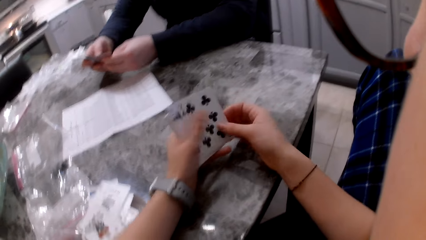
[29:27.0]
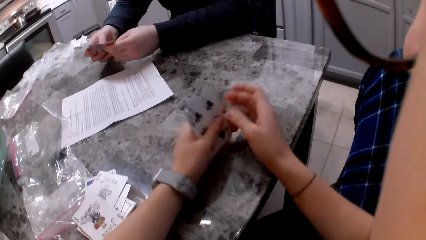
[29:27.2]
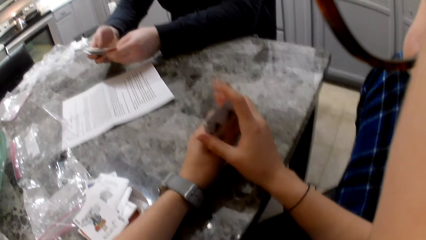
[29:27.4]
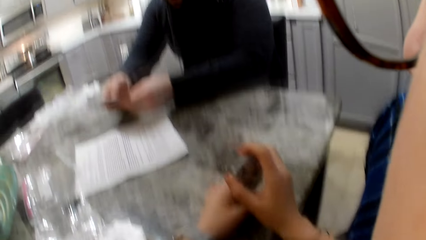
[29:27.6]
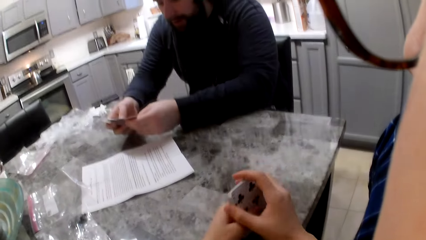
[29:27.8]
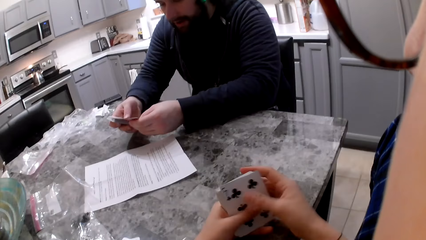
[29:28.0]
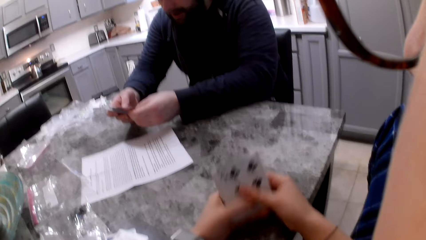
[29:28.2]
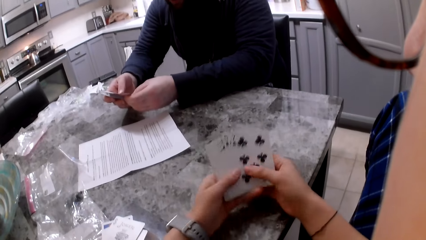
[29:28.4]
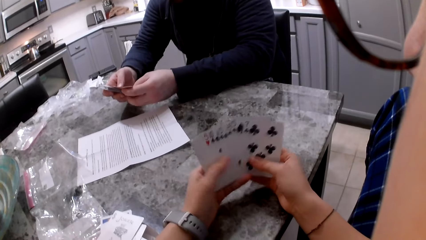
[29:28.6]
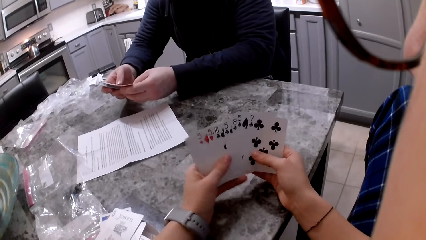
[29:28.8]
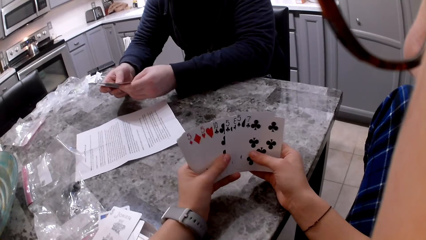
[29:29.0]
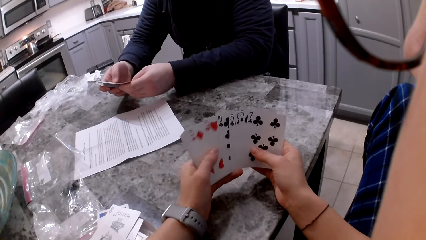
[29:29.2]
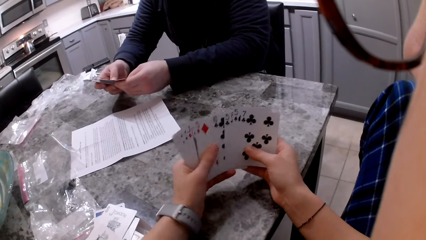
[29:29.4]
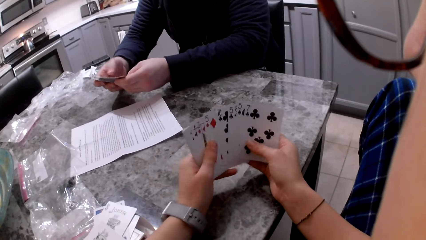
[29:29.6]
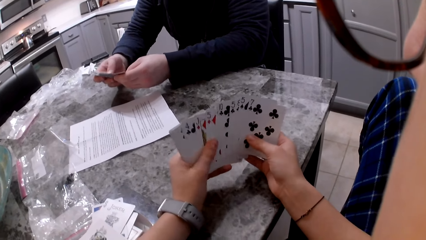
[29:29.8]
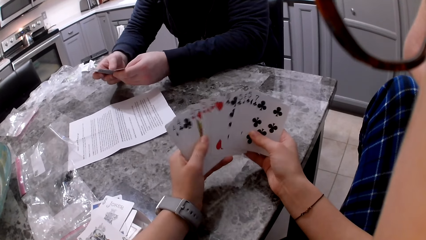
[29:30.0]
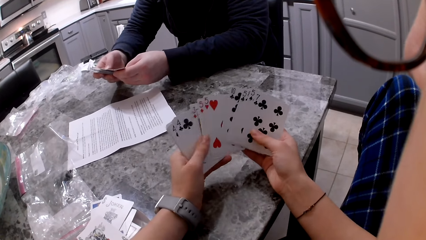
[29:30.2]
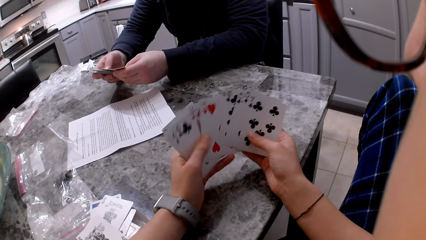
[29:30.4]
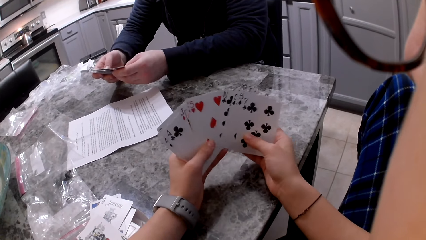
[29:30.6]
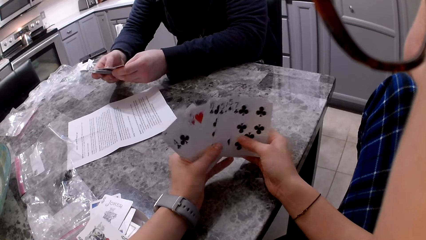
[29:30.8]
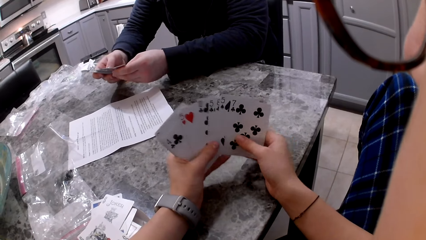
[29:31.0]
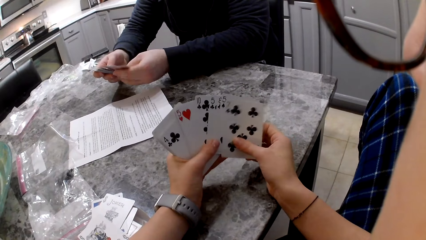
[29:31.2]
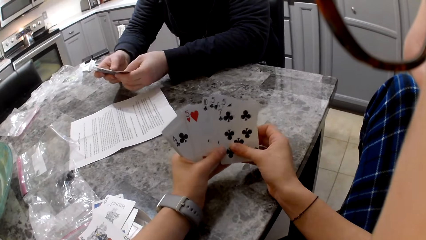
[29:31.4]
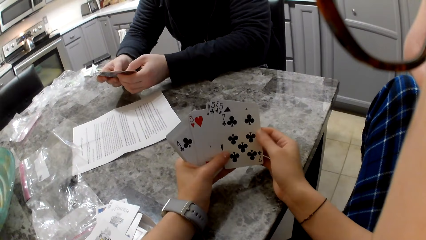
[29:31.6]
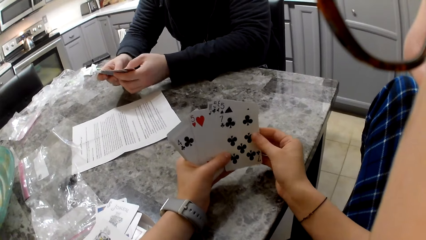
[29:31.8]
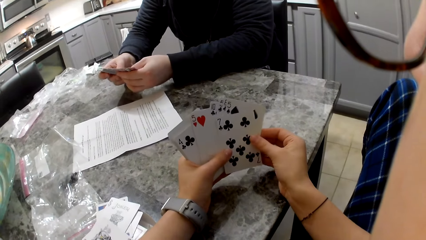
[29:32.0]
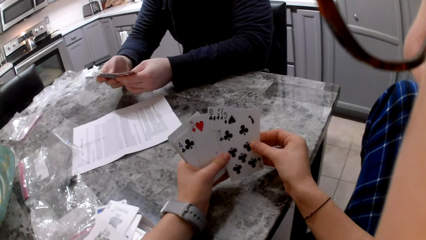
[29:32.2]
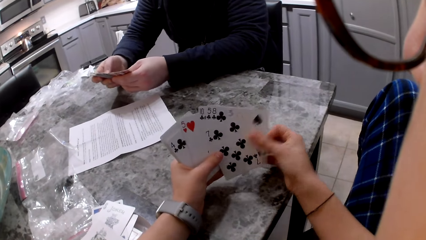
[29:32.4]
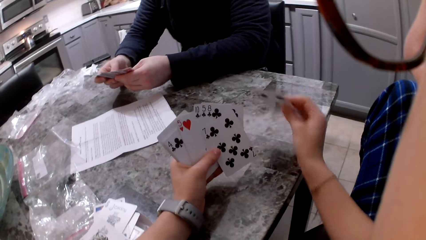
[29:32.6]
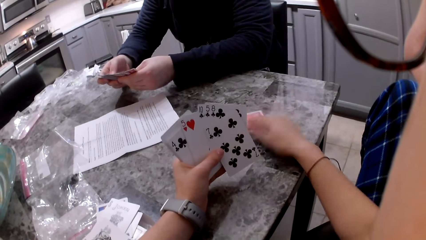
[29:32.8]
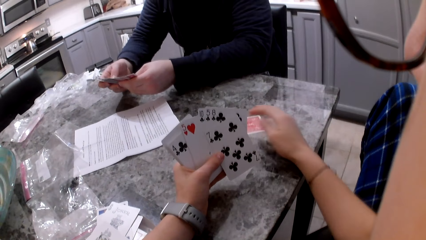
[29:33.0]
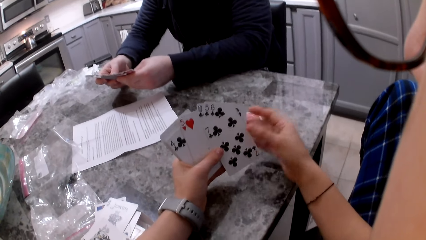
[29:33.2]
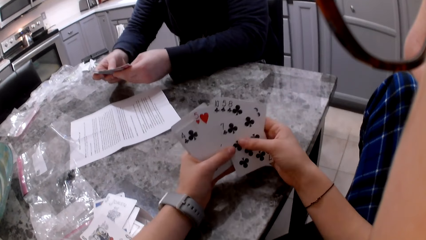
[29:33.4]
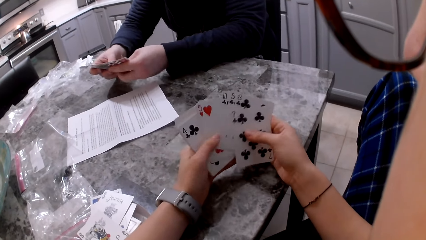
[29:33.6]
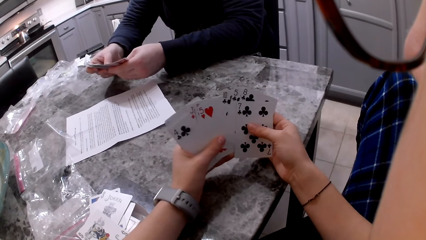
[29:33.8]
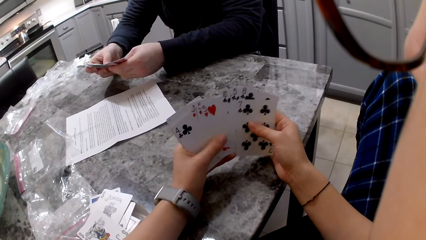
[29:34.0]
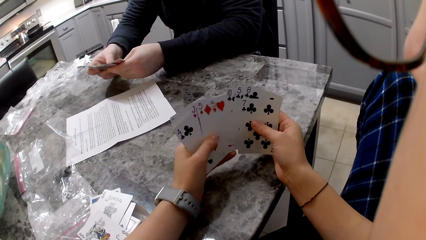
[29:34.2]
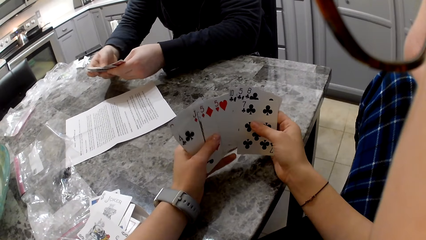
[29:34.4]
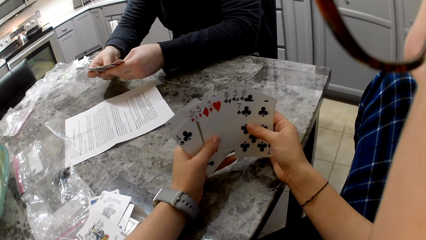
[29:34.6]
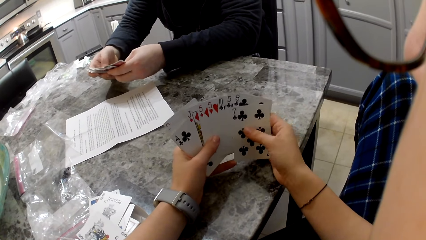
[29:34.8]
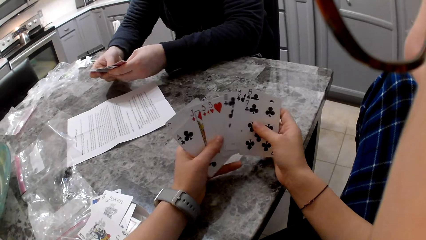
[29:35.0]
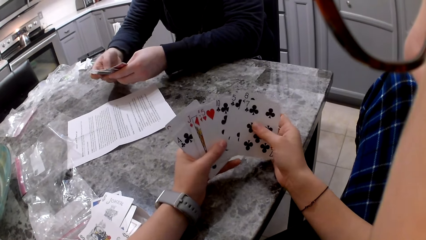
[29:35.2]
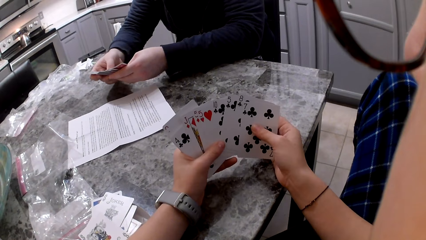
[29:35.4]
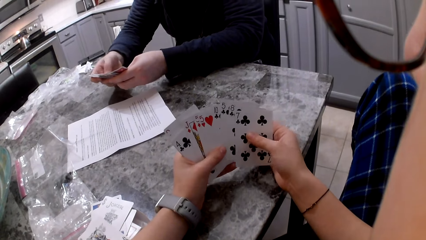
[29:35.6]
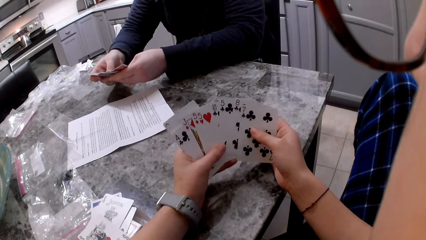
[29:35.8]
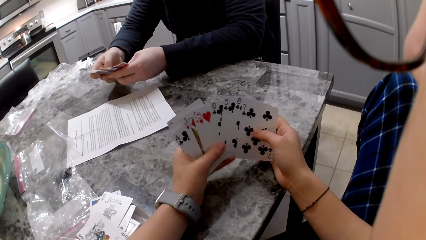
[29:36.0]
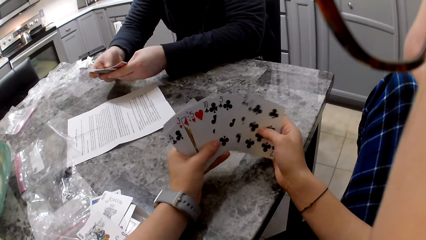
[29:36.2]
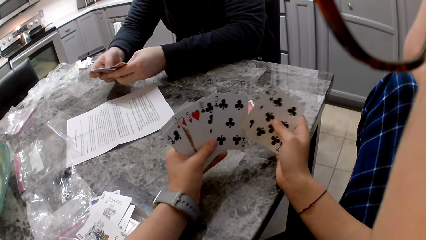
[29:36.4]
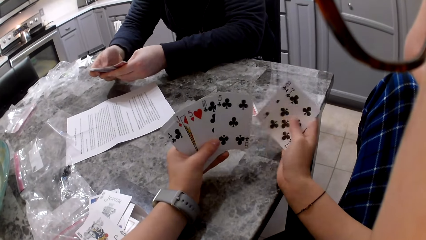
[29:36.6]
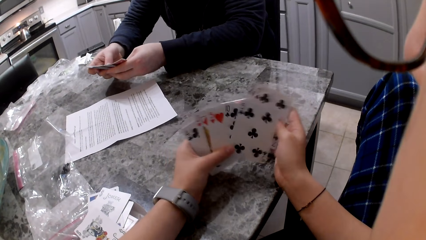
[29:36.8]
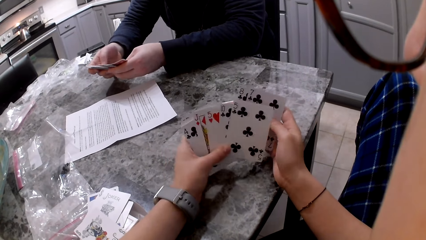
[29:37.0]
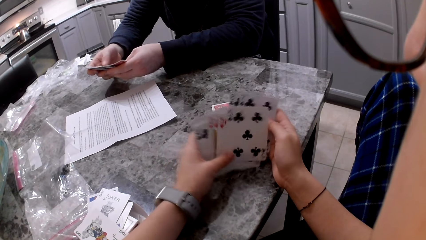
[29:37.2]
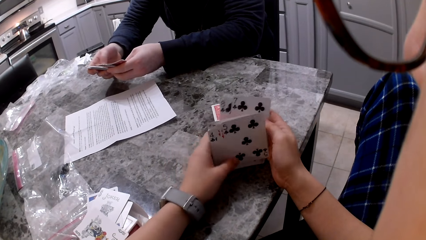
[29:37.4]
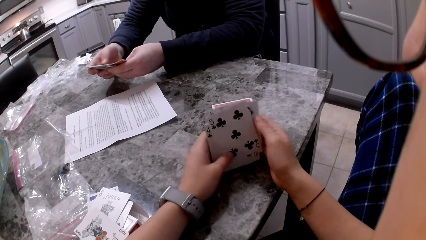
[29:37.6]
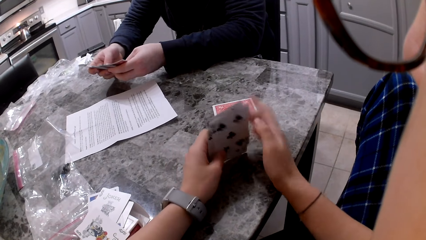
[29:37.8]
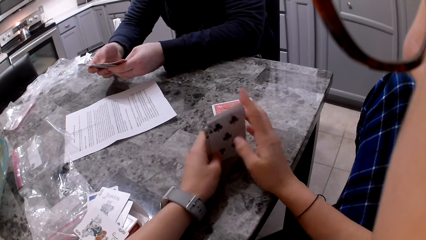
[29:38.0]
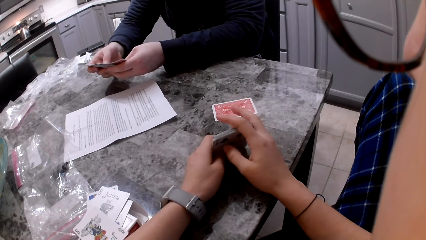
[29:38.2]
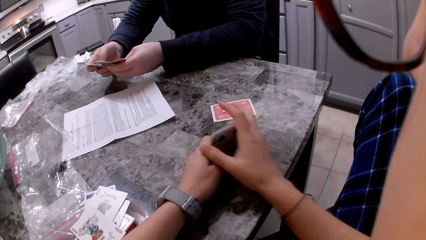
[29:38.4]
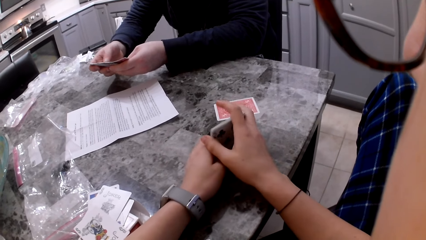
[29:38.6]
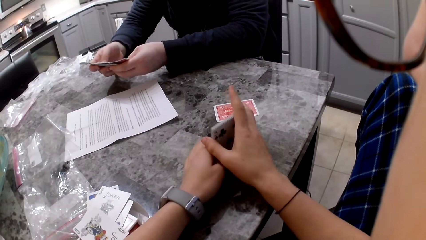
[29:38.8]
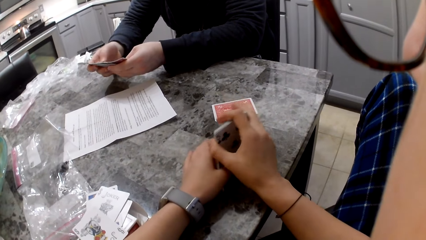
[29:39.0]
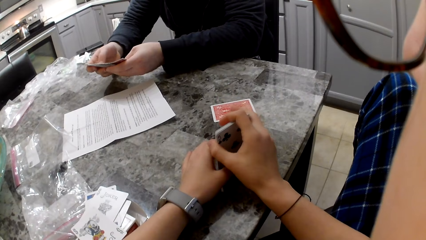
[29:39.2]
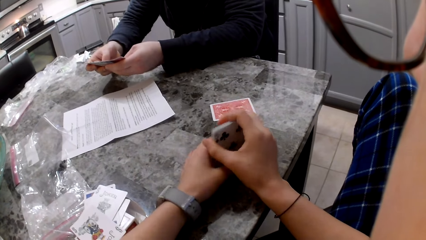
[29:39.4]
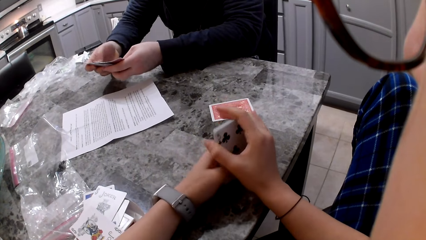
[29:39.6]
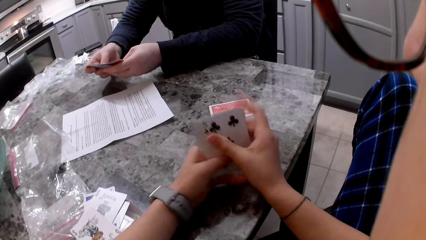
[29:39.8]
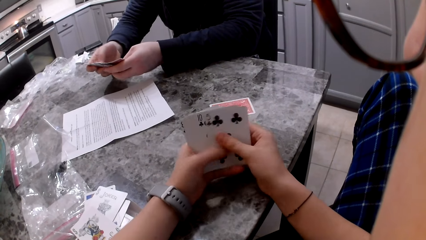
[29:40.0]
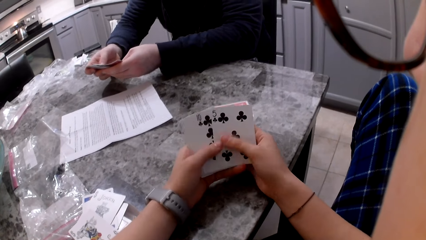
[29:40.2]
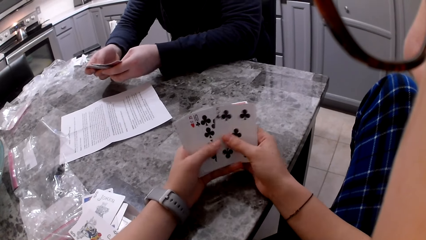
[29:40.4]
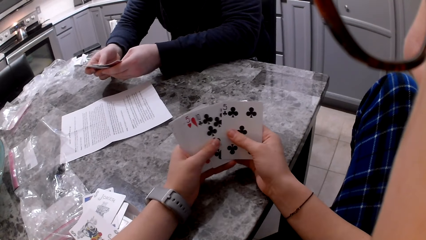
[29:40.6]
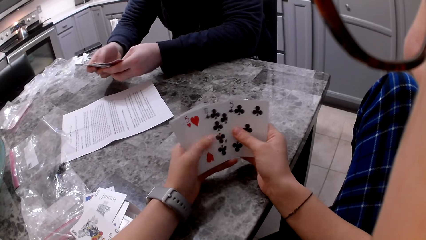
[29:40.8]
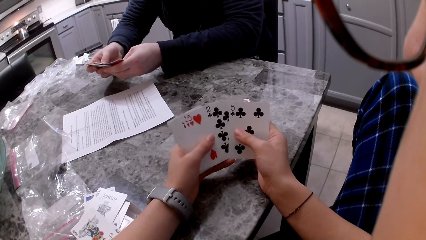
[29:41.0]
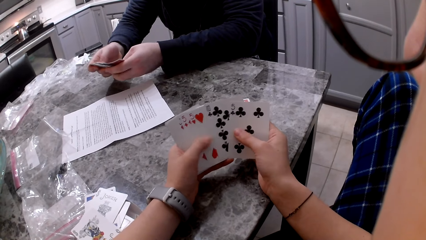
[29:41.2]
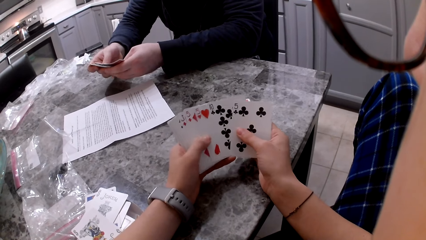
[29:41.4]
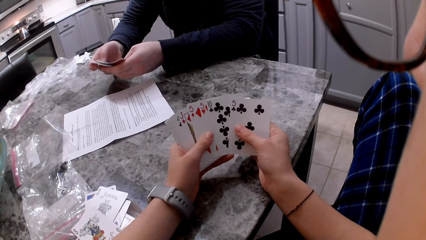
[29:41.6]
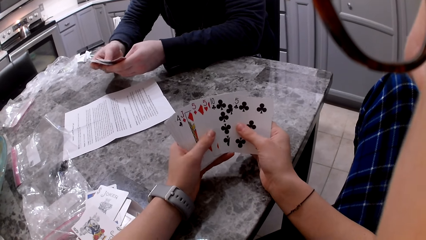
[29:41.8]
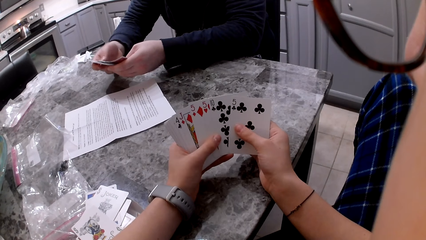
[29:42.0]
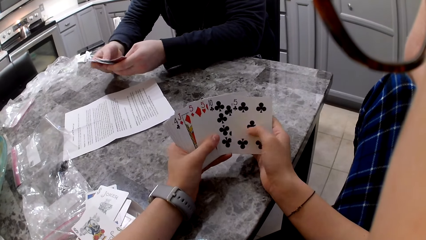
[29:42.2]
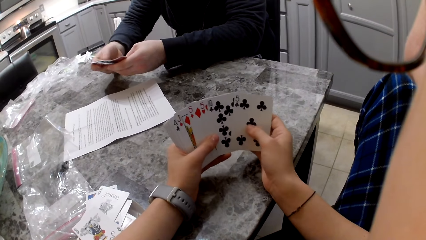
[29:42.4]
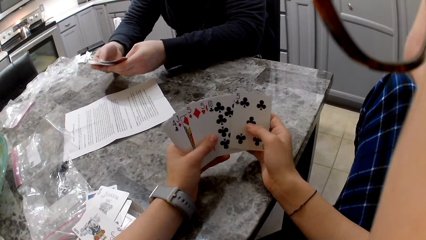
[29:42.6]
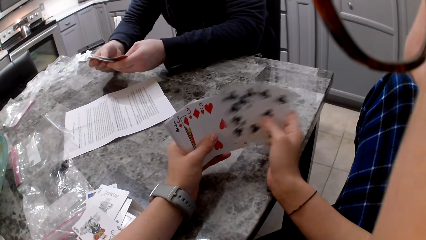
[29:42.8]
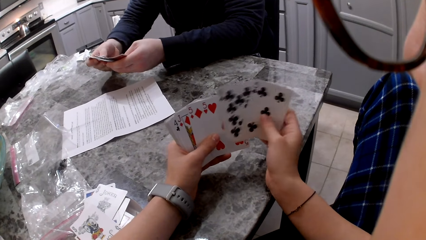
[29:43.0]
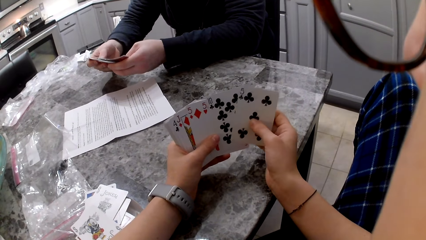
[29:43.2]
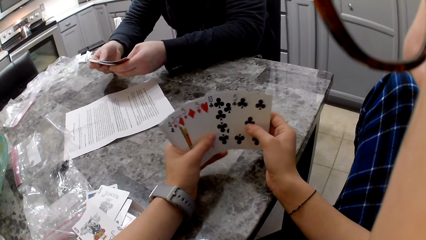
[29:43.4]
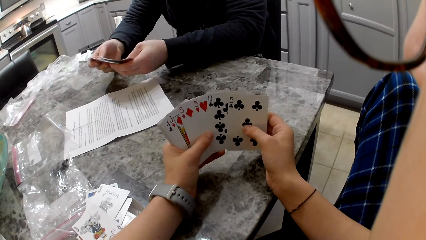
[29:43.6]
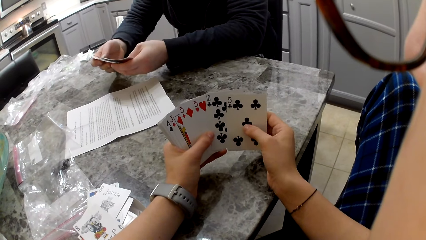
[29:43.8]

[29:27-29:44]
The camera wearer adds the card to her cards, aligns the cards on the table and hits the cards on the counter. The man shuffles the cards in his hands. The camera wearer shuffles her cards in her hands. She picks a card with her left hand, drops the card on the counter and shuffles her cards in her hands. The man shuffles the cards in his hands. The camera wearer aligns the cards on the table, hits the cards on the counter and shuffles her cards in her hands. The man shuffles the cards in his hands.
